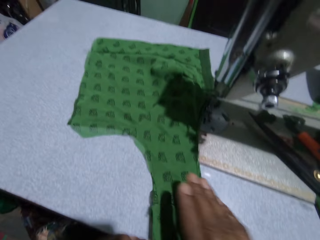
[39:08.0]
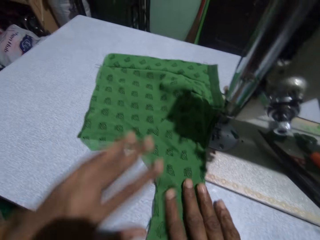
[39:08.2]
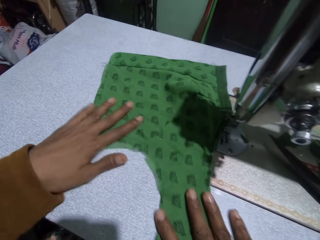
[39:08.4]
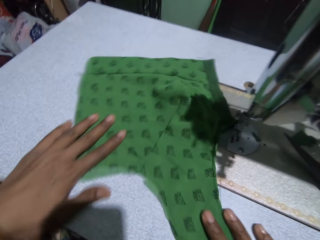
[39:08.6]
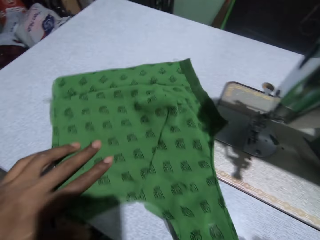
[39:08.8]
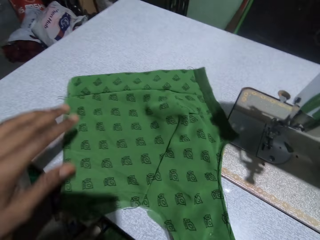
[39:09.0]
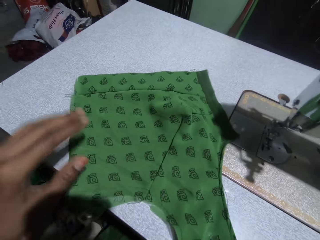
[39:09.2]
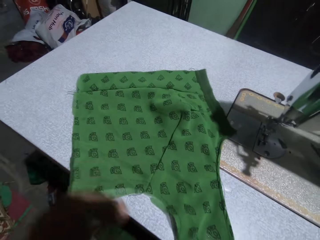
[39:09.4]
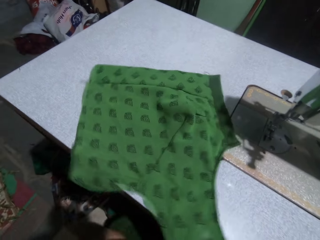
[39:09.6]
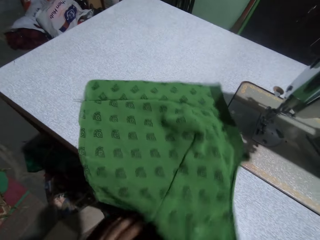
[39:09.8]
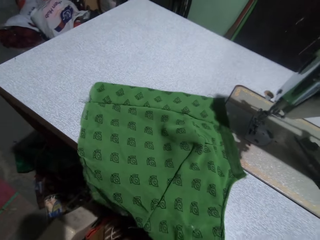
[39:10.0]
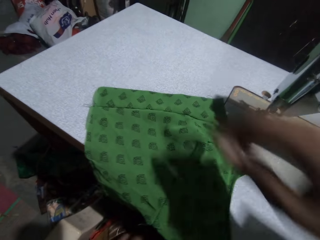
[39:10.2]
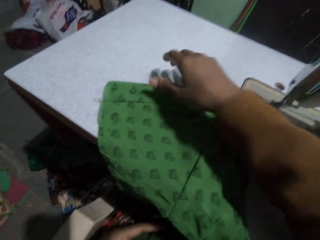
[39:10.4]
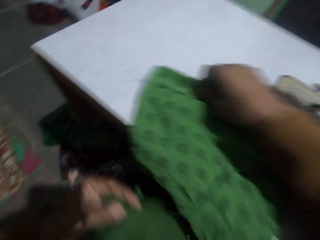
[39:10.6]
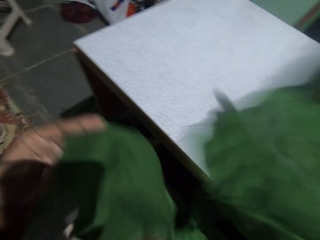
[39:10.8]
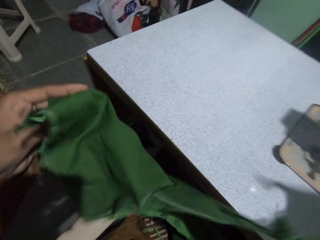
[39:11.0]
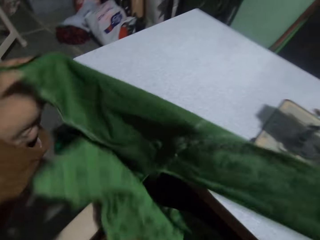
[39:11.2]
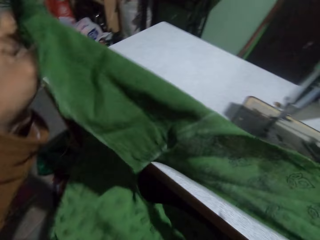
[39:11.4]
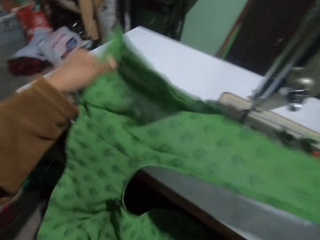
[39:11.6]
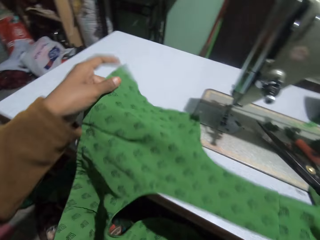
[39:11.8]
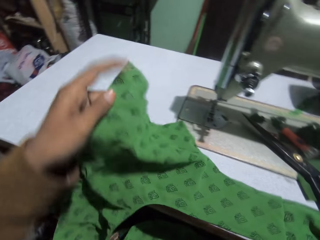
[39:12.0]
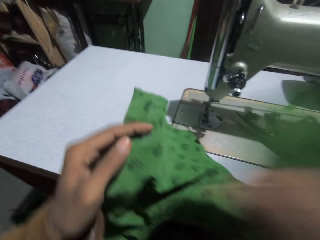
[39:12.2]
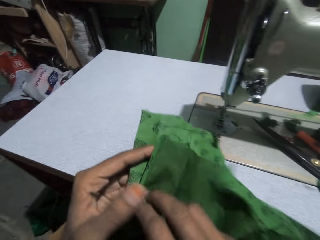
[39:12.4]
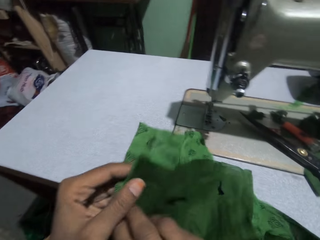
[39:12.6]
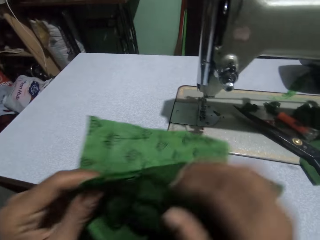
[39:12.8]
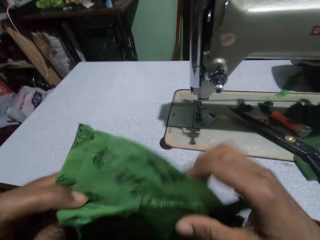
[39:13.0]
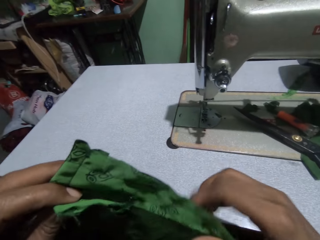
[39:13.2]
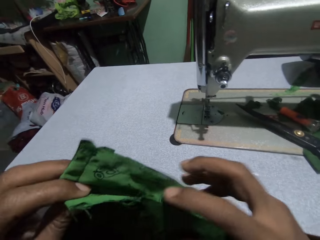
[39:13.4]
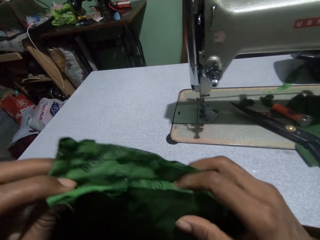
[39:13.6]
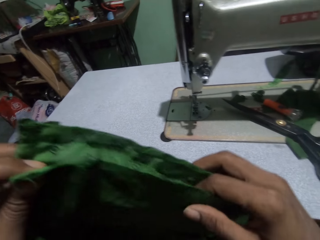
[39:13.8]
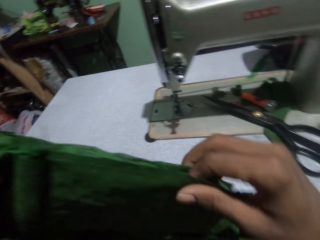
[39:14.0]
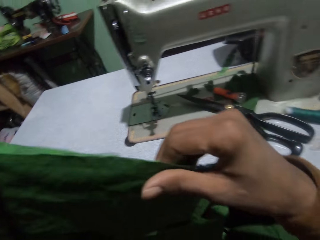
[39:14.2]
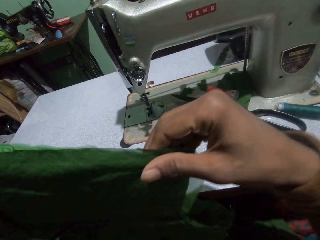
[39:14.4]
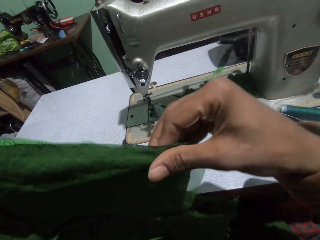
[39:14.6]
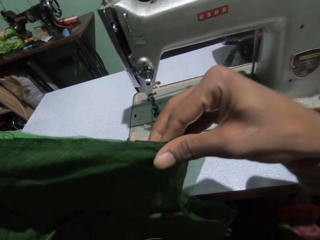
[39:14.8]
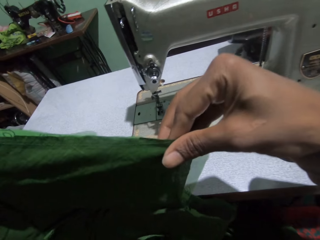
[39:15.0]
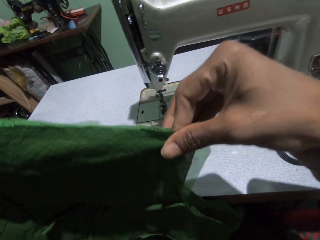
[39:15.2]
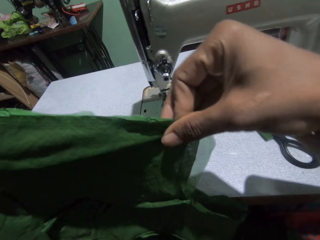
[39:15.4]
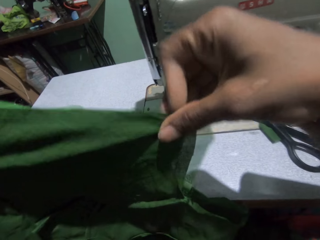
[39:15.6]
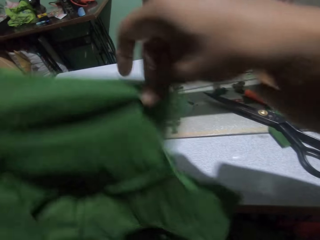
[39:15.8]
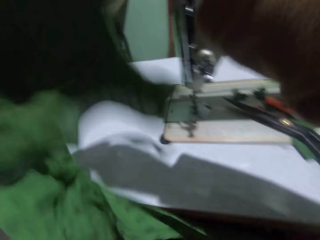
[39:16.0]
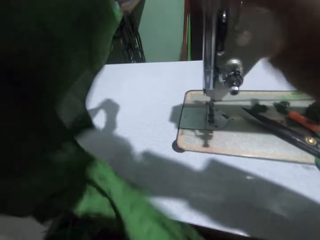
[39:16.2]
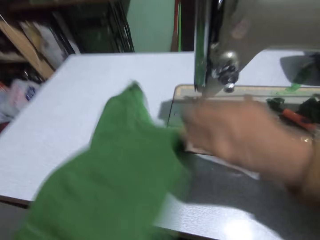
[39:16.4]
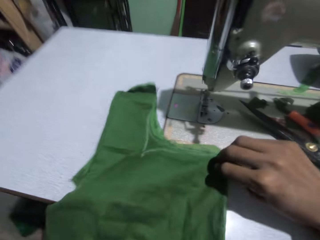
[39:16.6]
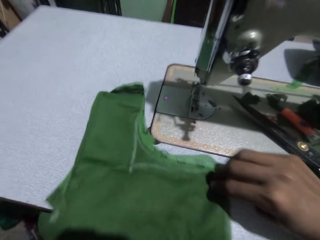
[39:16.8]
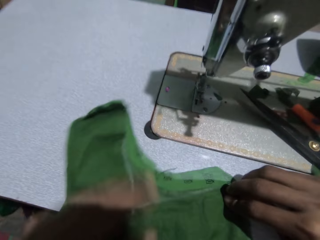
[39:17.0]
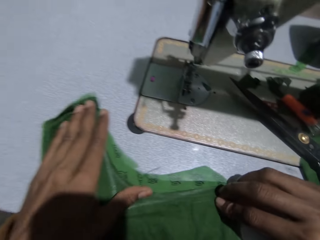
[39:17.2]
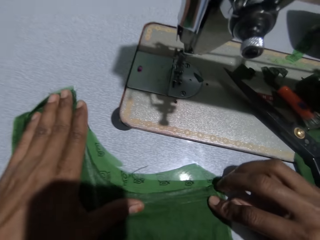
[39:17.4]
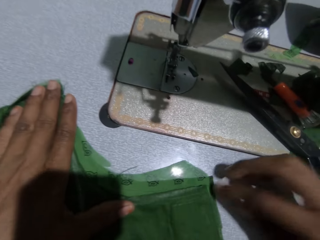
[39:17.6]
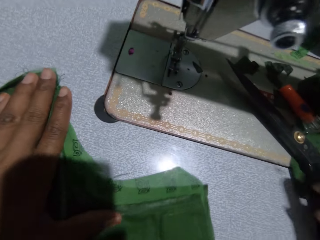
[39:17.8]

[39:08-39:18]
The camera wearer stretches the cloth.

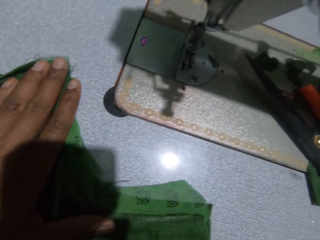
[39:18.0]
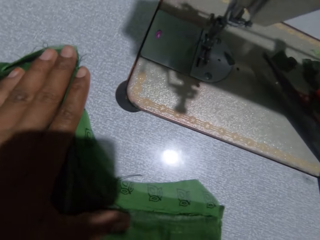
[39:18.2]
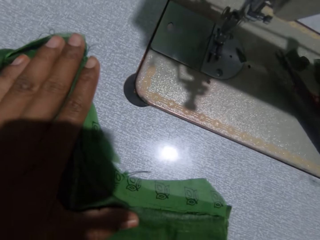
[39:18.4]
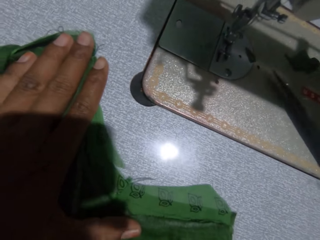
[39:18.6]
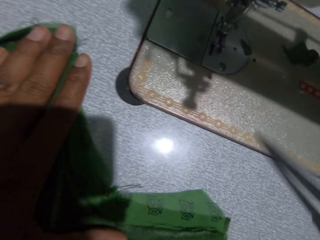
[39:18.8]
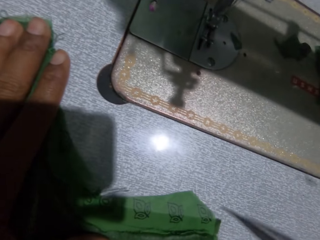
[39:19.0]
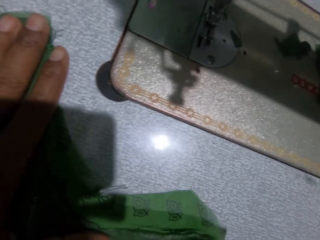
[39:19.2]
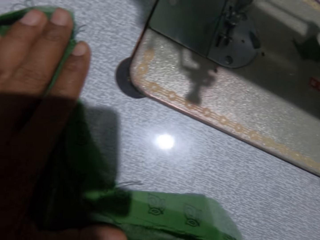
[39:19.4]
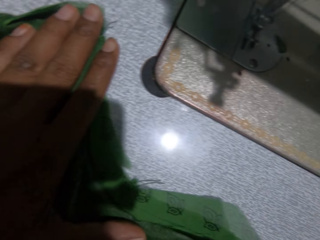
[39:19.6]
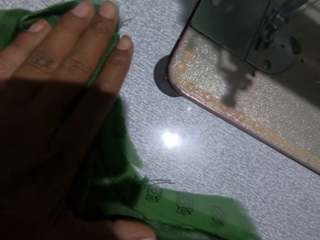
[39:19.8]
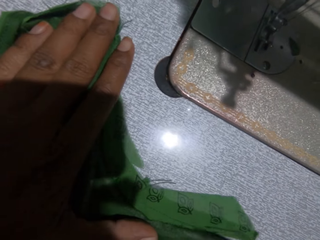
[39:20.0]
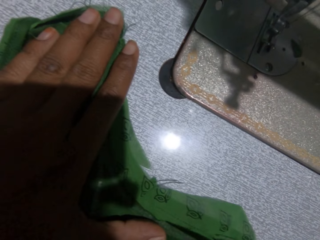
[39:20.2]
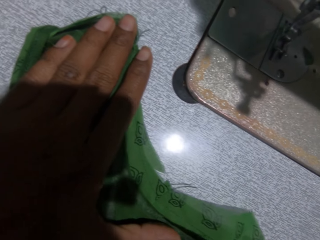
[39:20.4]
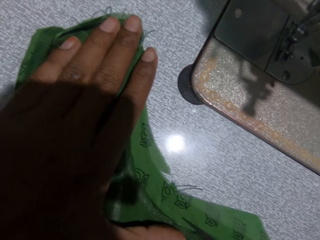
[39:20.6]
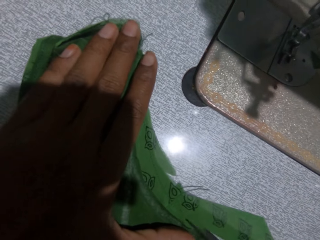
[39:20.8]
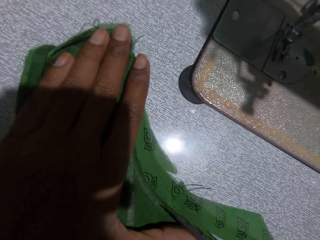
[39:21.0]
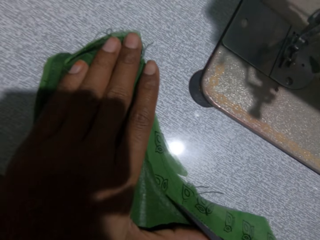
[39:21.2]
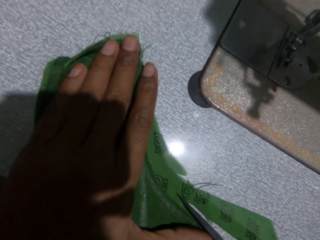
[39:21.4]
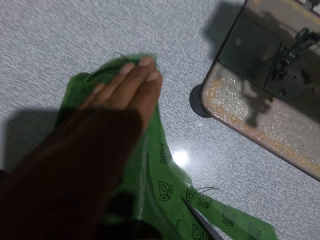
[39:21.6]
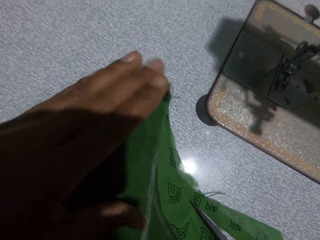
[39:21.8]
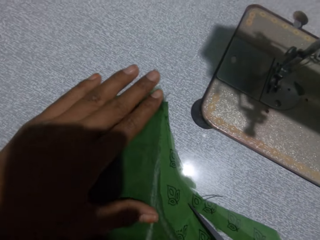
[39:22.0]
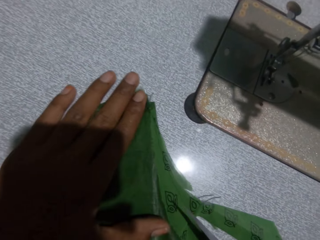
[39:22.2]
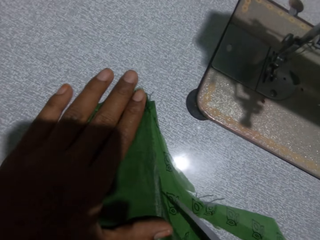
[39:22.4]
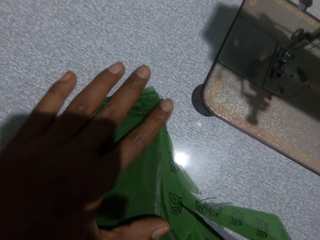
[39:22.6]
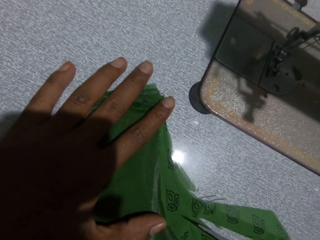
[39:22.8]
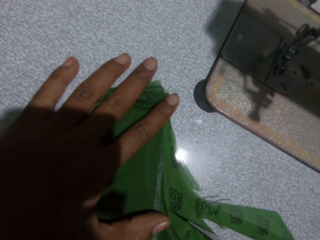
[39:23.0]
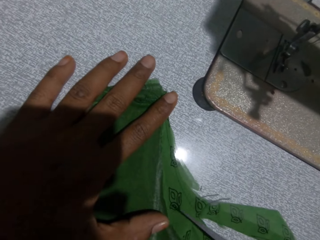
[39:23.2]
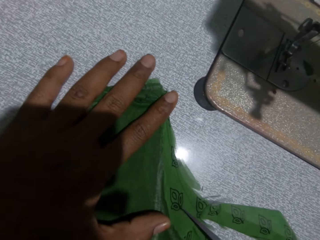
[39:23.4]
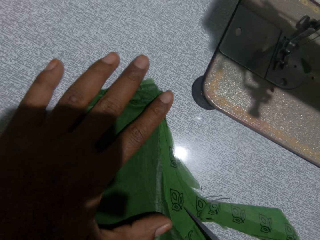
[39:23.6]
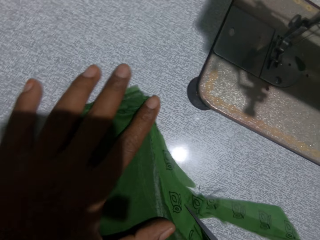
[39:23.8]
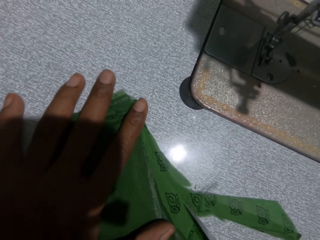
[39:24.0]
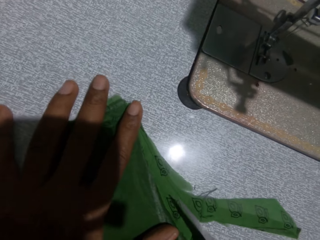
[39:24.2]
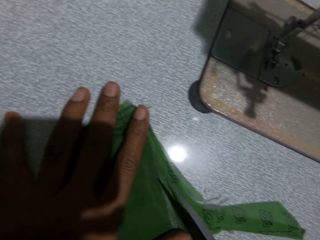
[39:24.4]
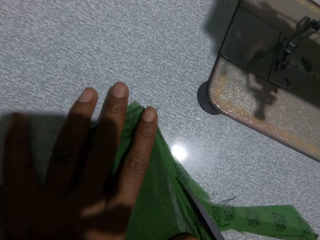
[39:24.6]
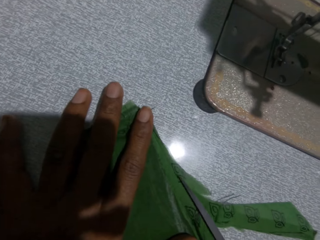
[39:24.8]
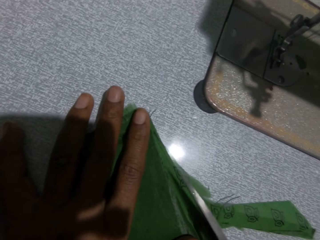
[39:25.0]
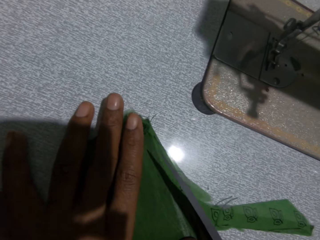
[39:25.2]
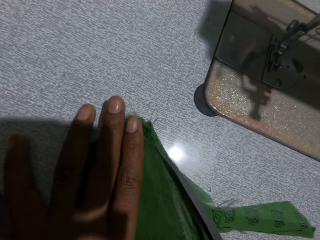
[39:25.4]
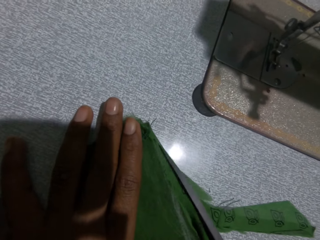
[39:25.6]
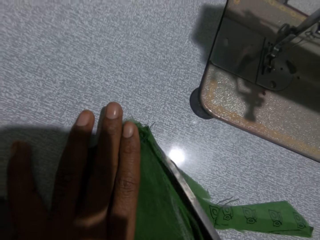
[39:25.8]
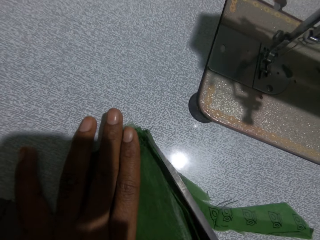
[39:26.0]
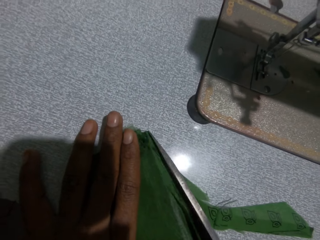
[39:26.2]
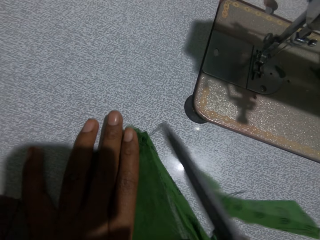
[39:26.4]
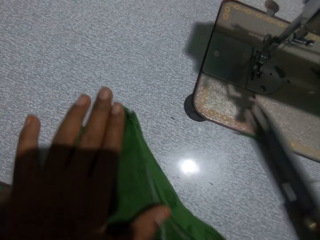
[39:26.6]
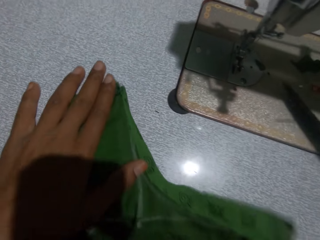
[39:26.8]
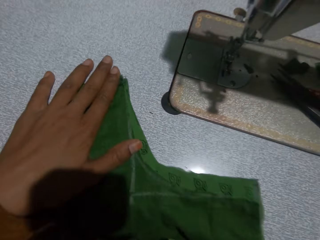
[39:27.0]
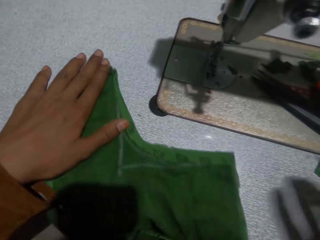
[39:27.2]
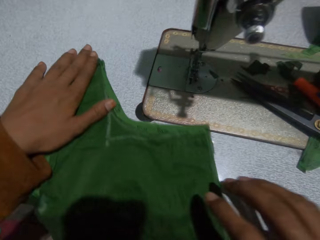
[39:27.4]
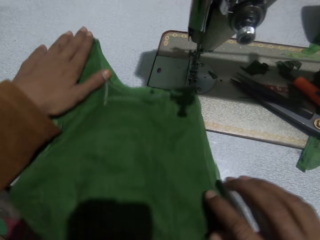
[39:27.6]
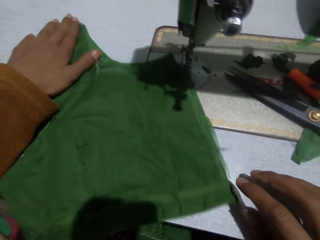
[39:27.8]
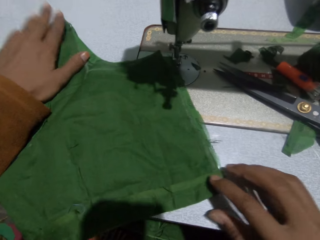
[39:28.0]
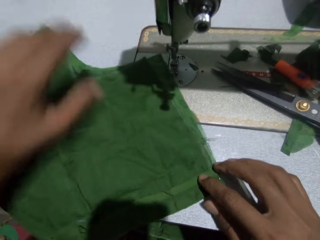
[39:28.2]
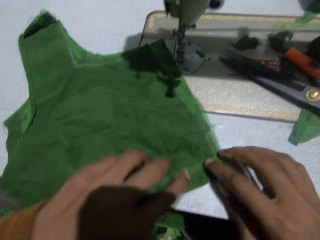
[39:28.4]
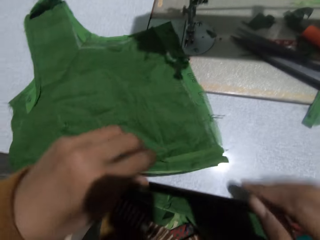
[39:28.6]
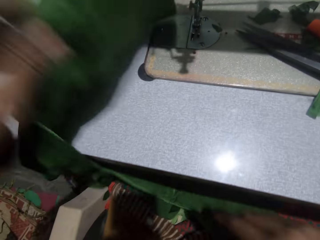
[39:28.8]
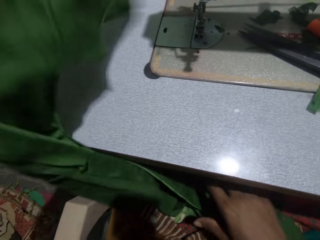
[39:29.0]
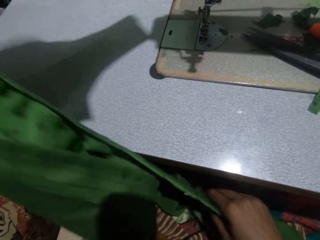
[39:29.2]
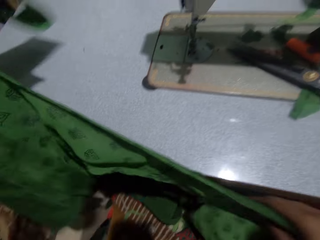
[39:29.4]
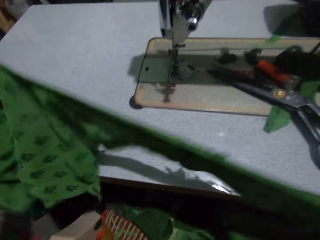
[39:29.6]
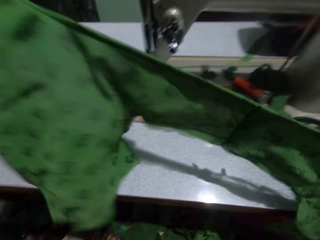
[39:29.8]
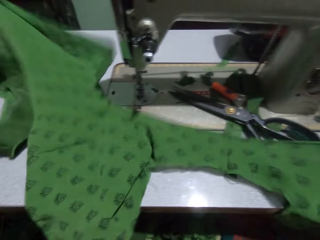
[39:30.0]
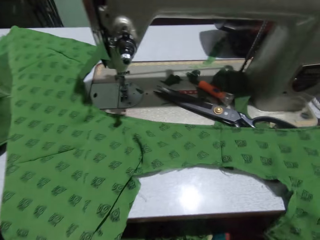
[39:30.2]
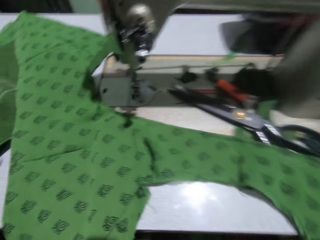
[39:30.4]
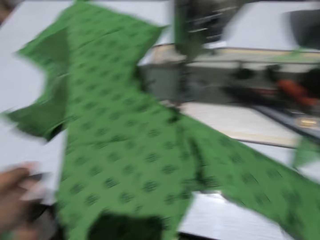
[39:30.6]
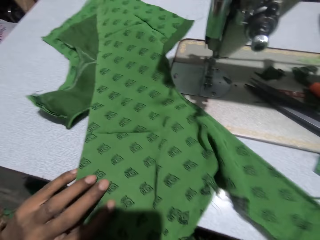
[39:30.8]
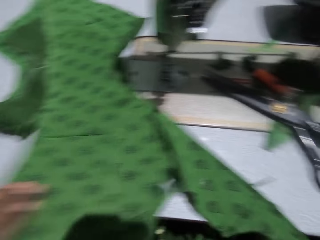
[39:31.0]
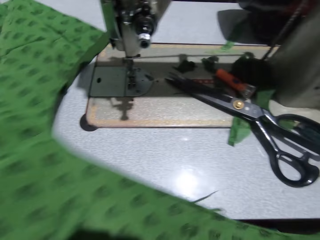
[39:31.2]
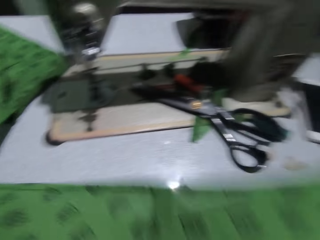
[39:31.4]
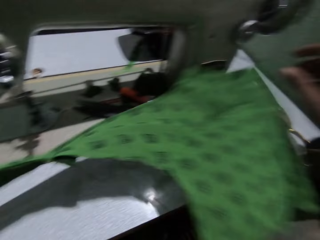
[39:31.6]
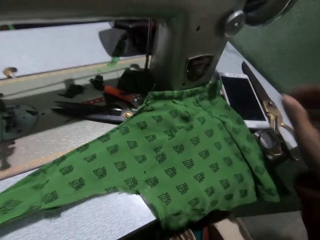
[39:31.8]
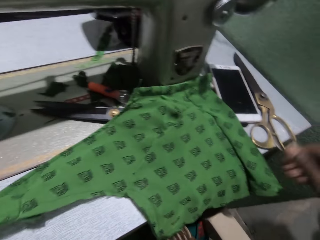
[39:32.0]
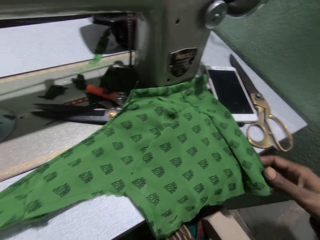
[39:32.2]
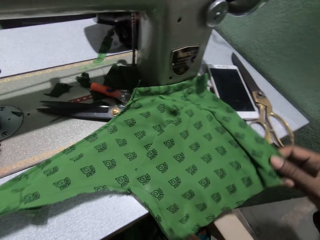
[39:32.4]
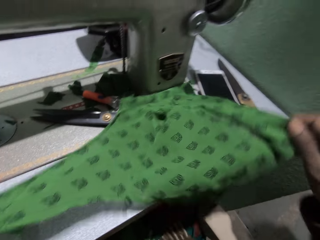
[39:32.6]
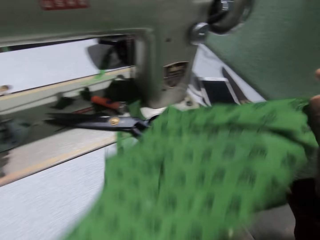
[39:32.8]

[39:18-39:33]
The camera wearer picks the scissors on the sewing machine with her right hand. She trims the cloth with the scissors. She puts the scissors on the sewing machine. She adjusts the cloth on the sewing machine. She stretches the cloth.
